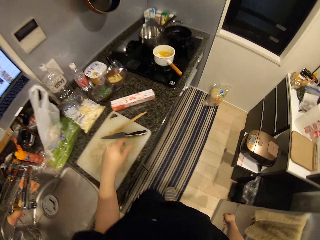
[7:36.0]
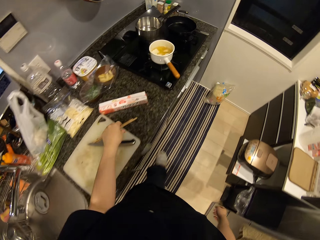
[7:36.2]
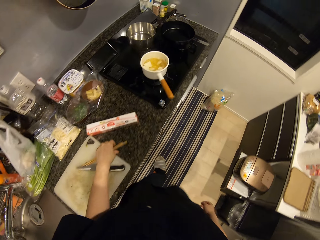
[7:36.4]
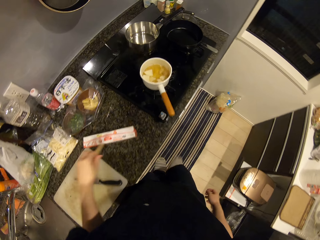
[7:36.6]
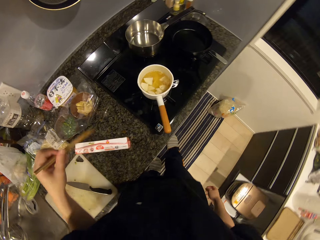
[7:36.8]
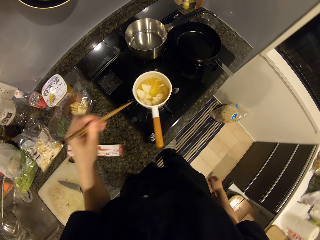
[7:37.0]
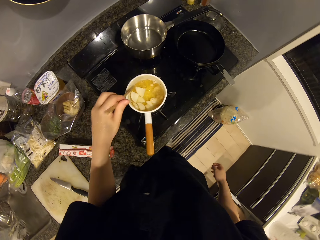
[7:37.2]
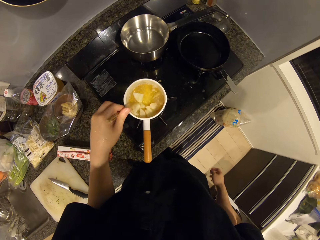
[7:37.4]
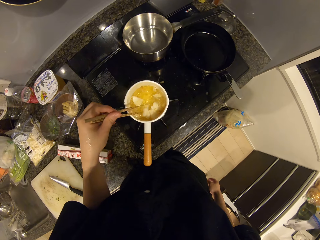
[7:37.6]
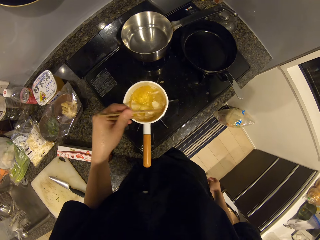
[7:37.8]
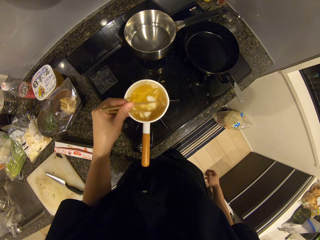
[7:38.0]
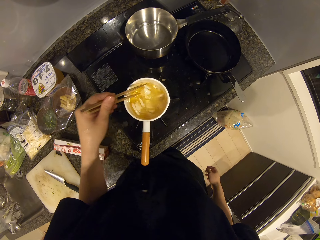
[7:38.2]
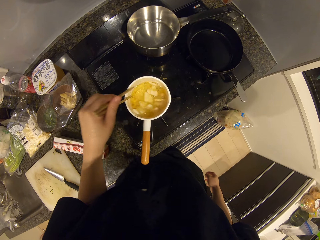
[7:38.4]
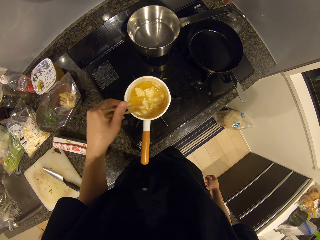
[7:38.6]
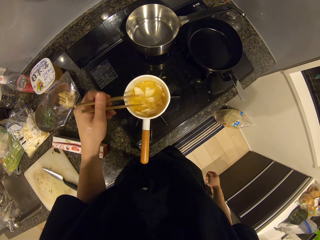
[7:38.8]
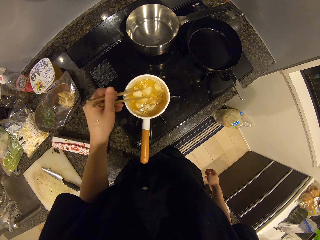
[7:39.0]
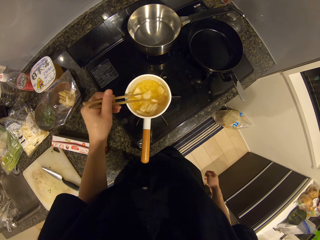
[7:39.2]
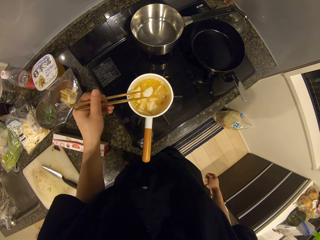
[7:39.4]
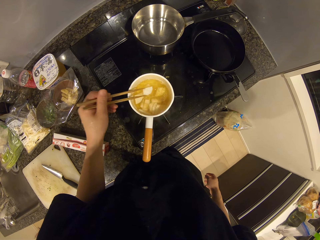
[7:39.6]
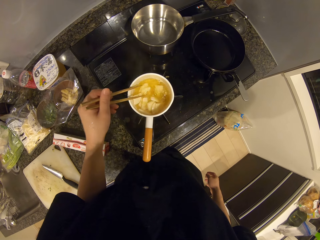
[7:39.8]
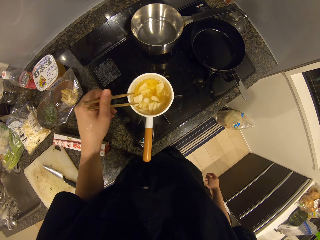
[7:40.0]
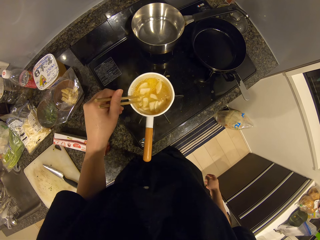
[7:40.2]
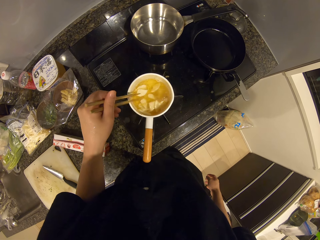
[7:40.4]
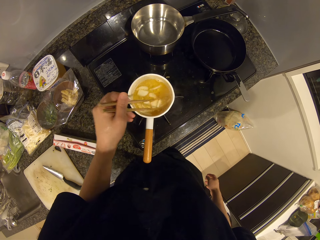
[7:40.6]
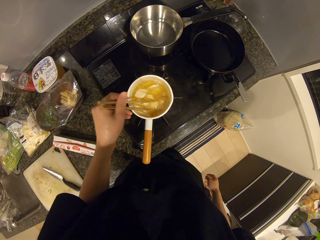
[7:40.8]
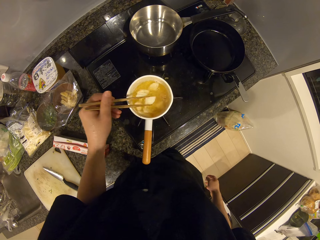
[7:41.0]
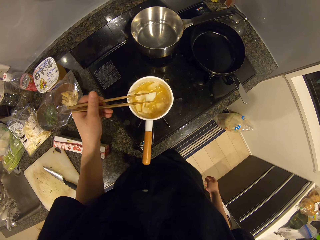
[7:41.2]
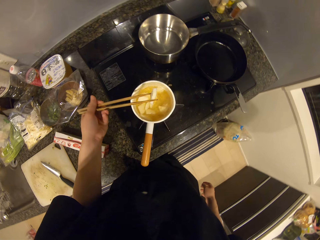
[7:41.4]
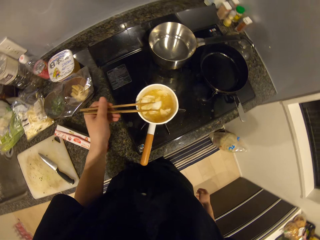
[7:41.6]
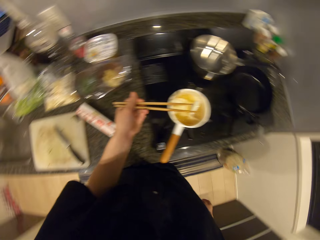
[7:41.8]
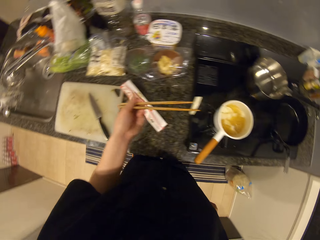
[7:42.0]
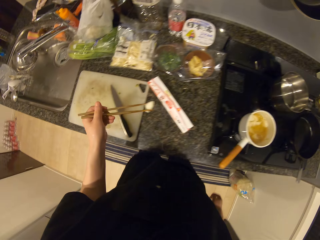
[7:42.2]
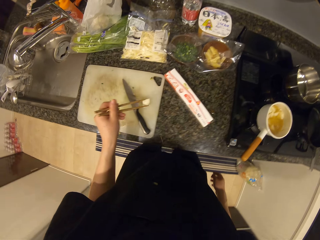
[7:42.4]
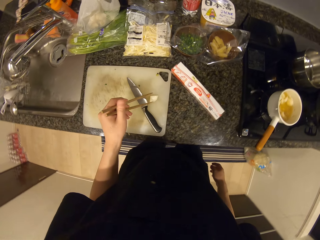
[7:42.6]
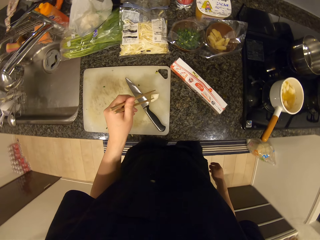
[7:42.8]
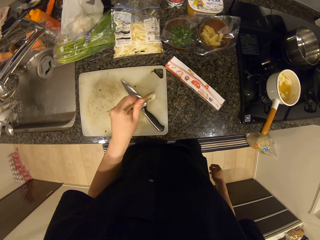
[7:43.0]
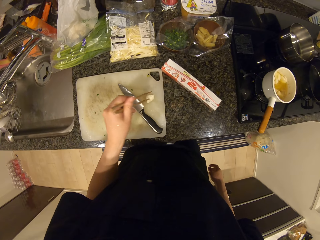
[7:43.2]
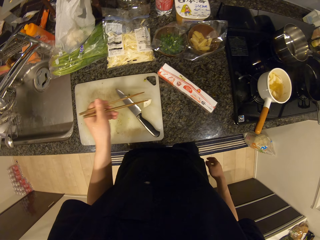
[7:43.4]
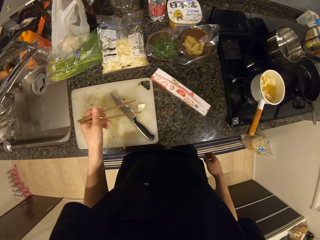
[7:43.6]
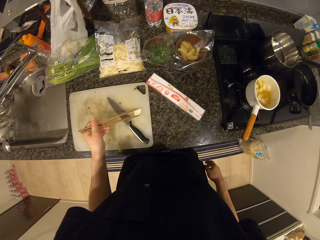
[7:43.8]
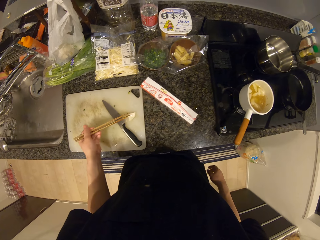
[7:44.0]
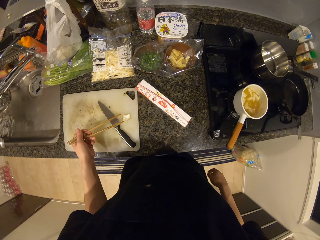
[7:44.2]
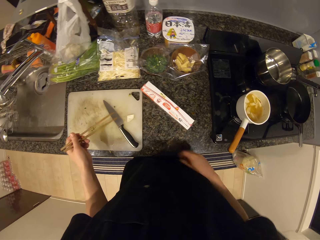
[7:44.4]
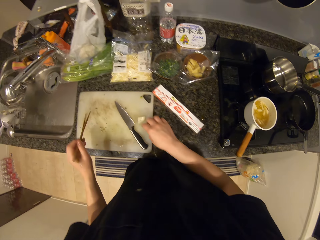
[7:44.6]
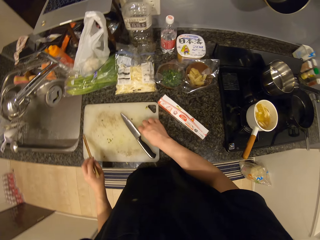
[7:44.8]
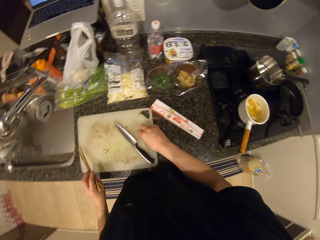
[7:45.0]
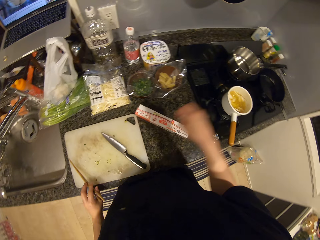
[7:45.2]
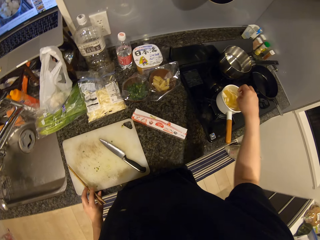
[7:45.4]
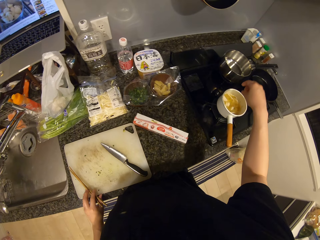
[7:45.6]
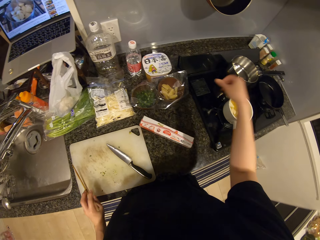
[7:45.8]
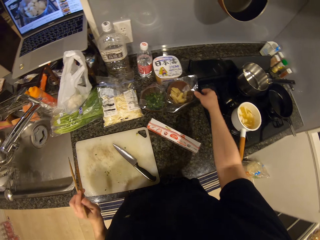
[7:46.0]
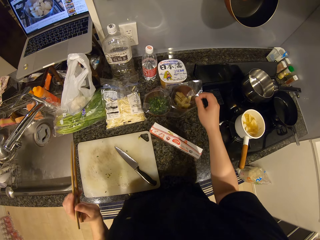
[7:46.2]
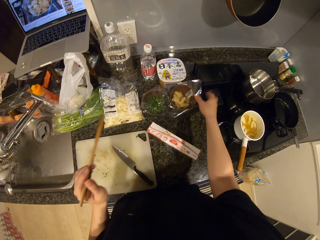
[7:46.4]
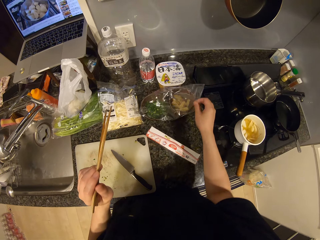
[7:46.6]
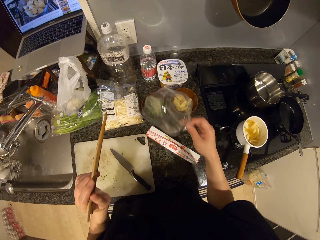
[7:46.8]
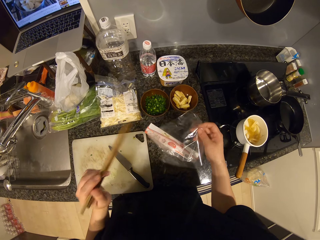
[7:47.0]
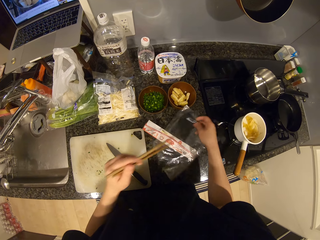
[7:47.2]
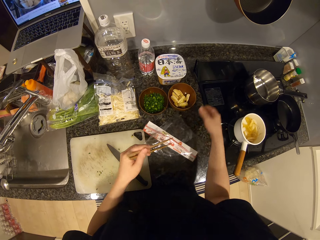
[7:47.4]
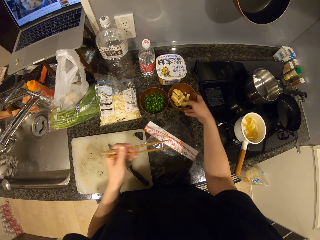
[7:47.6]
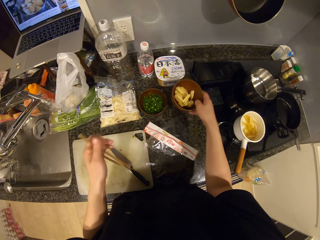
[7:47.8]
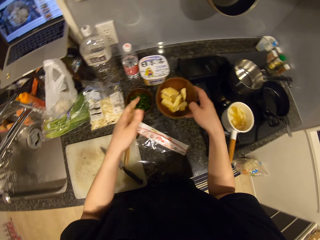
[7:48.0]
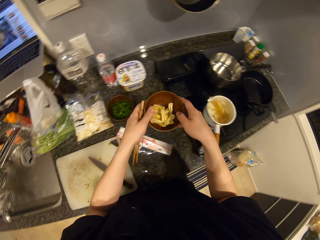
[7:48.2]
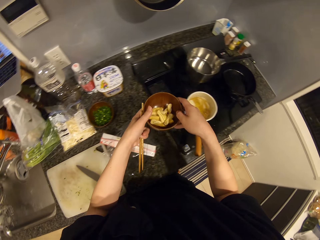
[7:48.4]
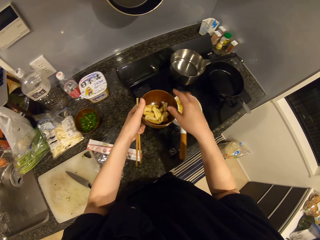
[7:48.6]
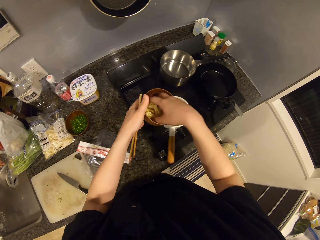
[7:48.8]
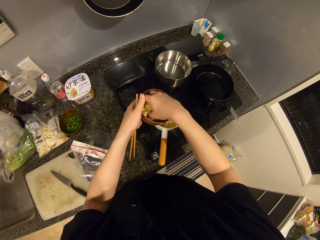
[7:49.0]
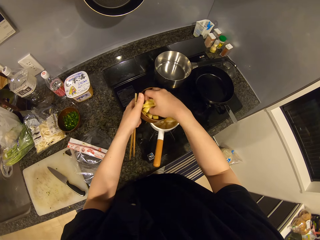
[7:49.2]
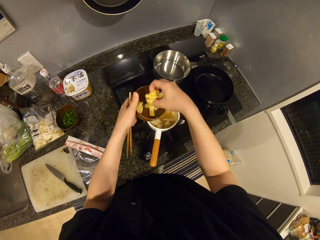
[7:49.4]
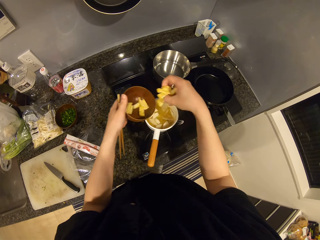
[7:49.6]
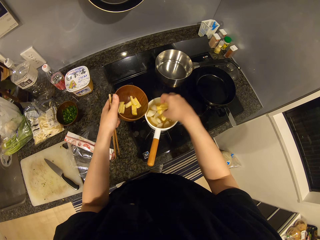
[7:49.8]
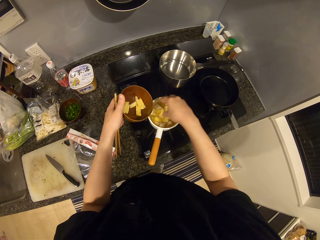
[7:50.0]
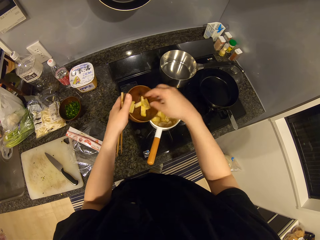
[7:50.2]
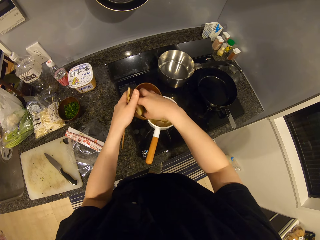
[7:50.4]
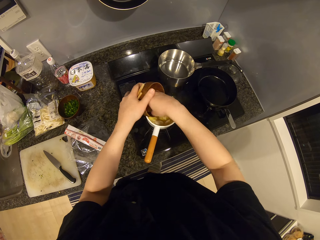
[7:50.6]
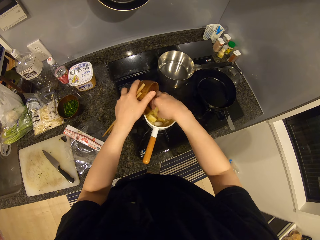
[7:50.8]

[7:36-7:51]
The camera wearer walks around. They pick up the chopsticks. They stir the soup on the cooker with the chopsticks. They pick a mushroom from the soup and drop the mushroom on the chopping board. They pick the mushroom from the chopping board. They drop the mushroom back in the soup. They remove the cling film from the bowls and drop the cling film on the cling film pack. They pick up the bowl of garlic. They push the paper aside. They scoop the garlic into the soup.

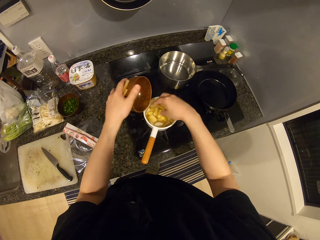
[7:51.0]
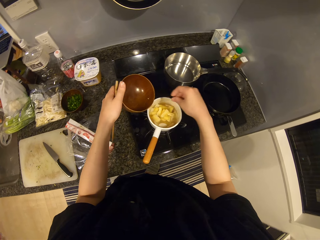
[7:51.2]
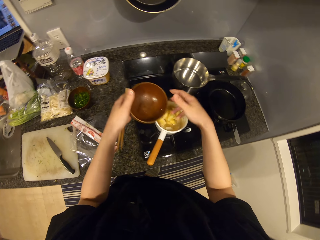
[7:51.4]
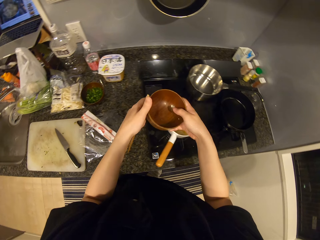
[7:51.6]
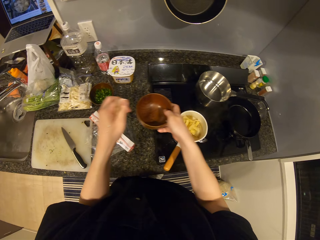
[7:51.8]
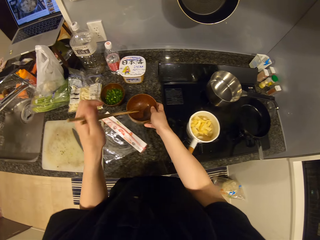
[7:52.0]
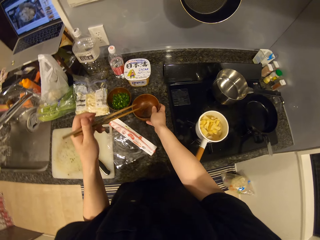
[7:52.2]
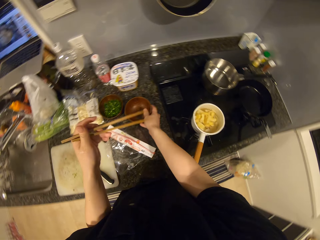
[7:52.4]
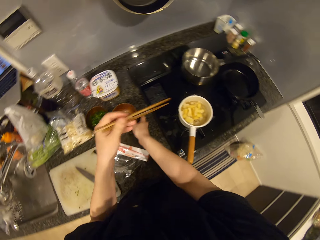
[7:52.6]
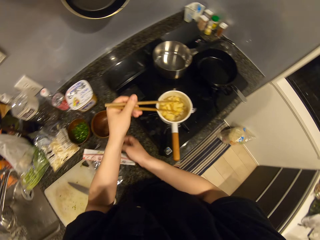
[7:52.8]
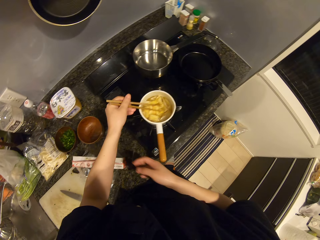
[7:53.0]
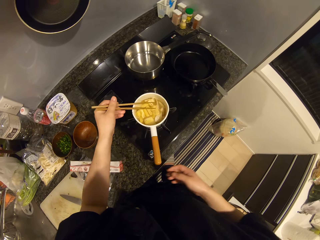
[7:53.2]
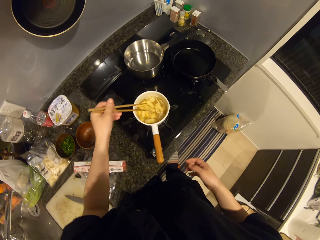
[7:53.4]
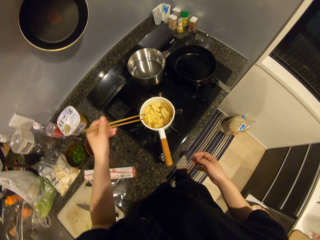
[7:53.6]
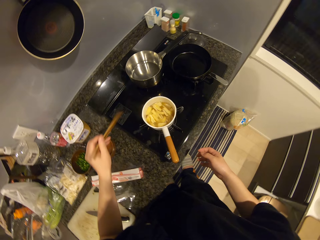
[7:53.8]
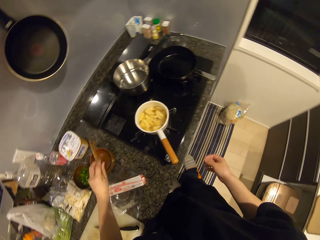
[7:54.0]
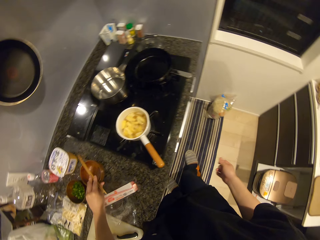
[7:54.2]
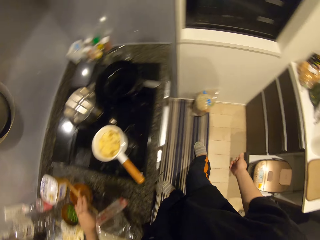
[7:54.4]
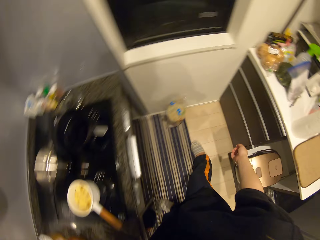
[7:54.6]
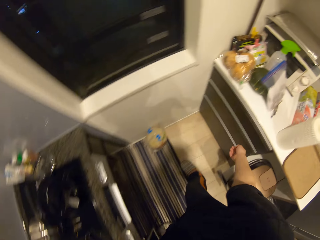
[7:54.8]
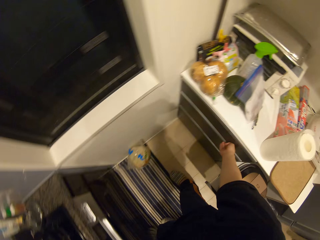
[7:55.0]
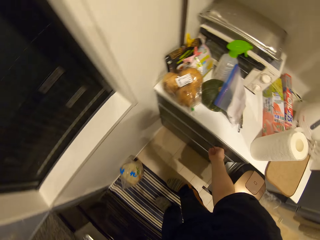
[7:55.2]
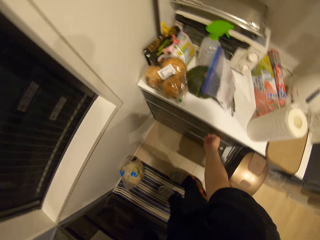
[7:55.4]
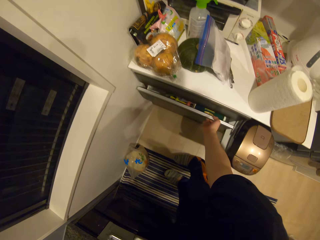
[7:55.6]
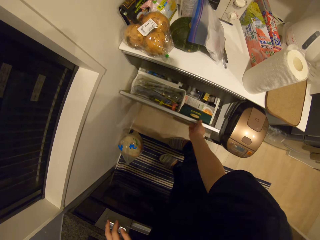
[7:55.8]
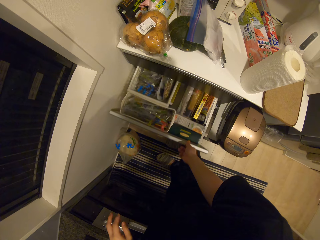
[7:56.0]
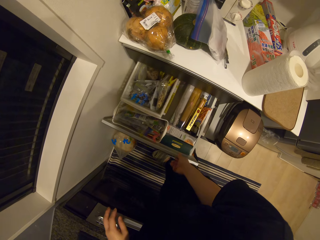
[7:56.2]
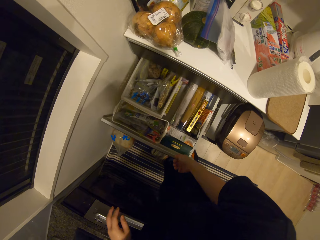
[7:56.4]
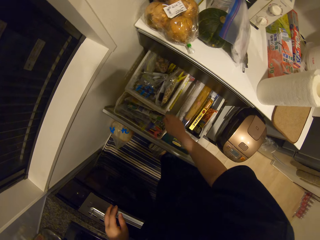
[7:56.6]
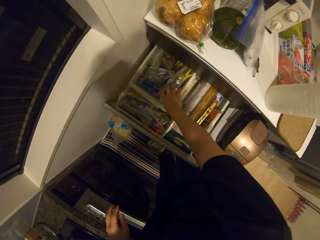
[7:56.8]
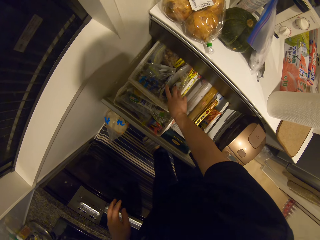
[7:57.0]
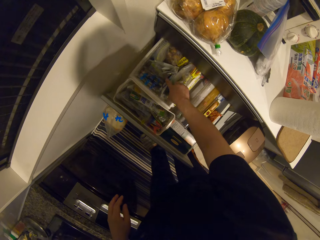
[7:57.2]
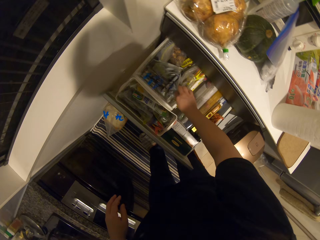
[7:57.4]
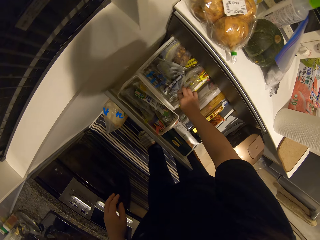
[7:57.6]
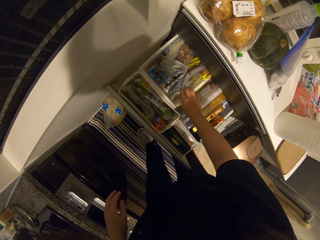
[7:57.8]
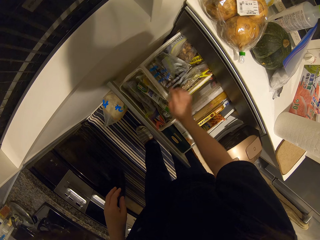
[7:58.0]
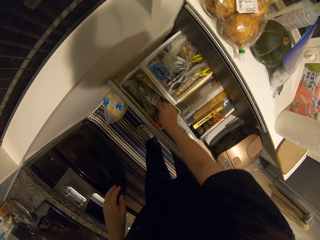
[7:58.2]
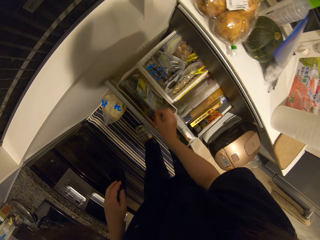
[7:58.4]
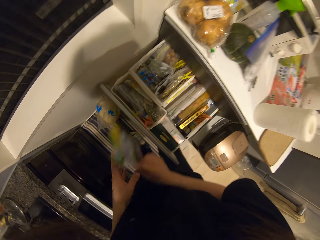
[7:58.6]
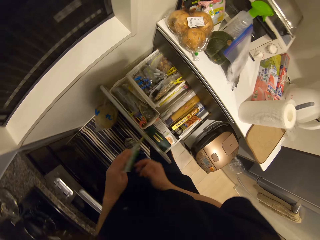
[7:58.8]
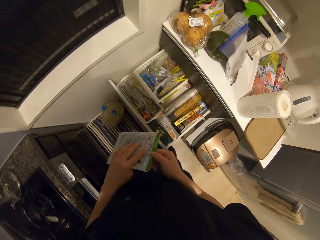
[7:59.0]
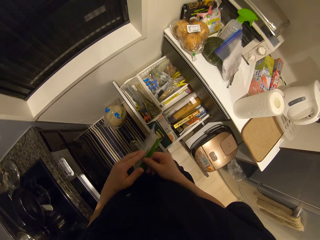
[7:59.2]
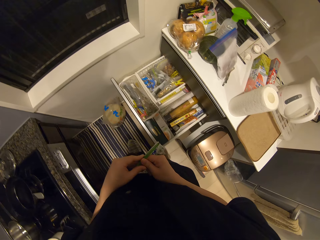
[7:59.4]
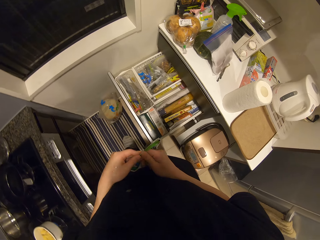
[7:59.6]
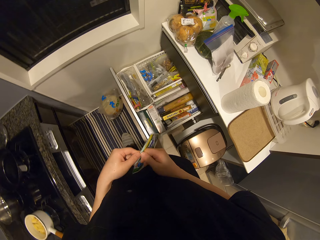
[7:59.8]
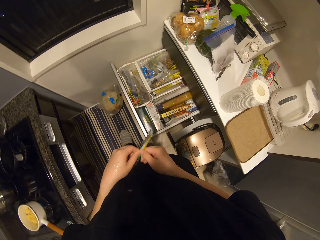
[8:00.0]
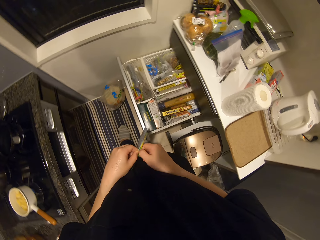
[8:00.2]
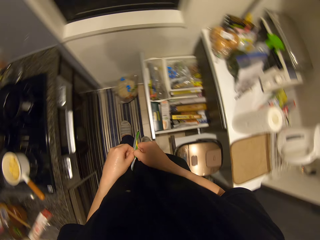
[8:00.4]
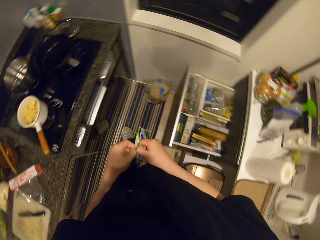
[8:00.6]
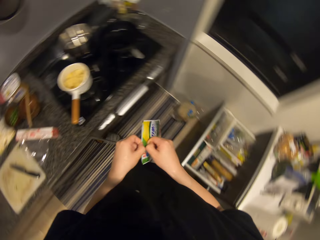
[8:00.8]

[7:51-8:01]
The camera wearer drops the plate on the kitchen top. They stir the soup on the cooker. They drop the chopping sticks on the chopping board. They open the drawer. They walk around. They pick a pack of mint leaf from the drawer.
